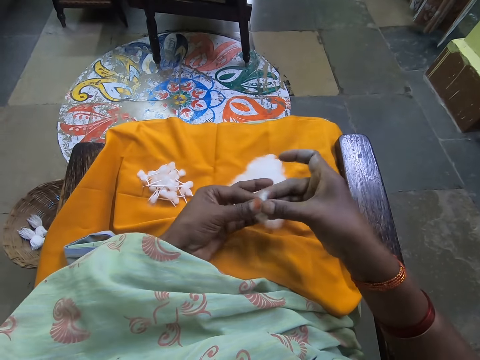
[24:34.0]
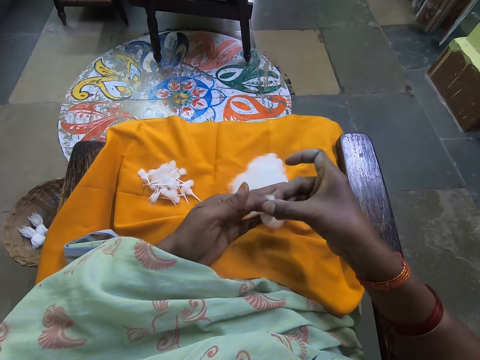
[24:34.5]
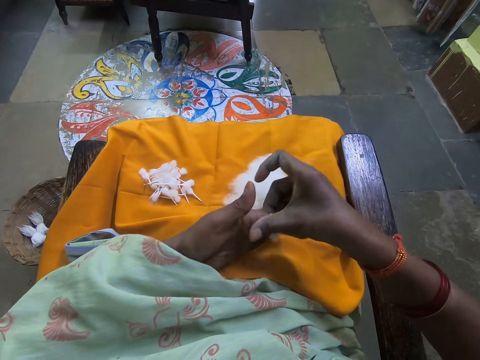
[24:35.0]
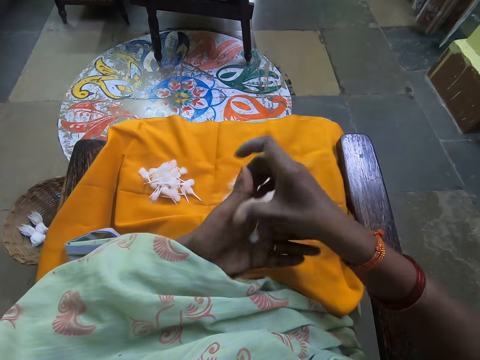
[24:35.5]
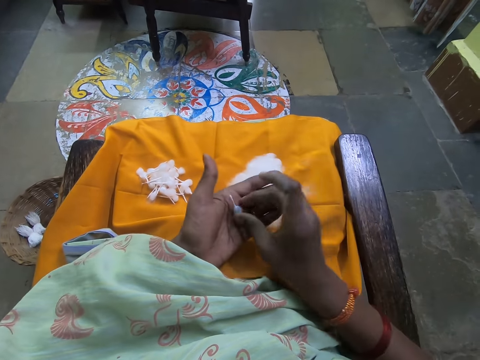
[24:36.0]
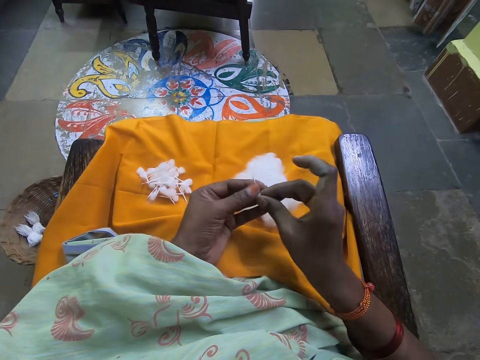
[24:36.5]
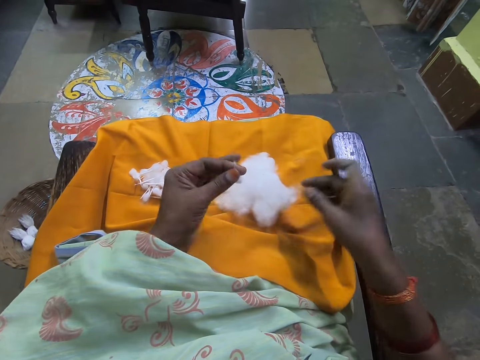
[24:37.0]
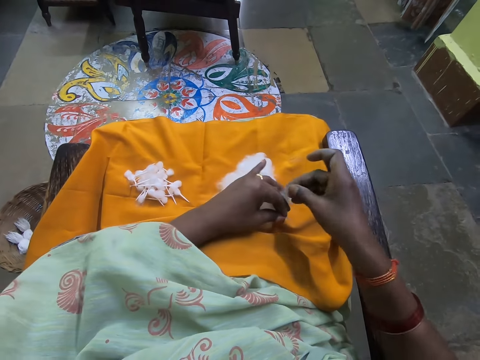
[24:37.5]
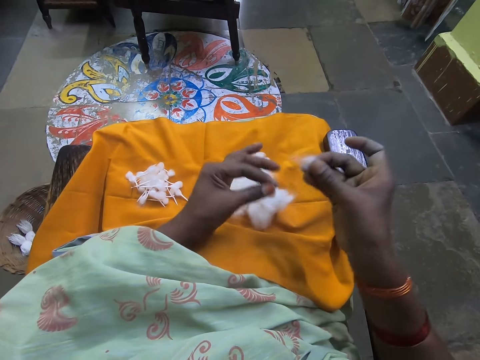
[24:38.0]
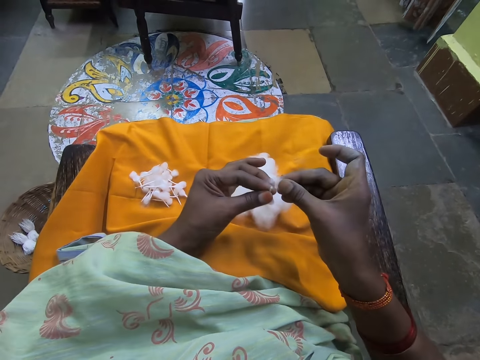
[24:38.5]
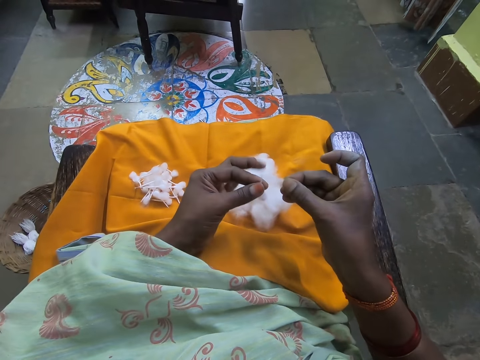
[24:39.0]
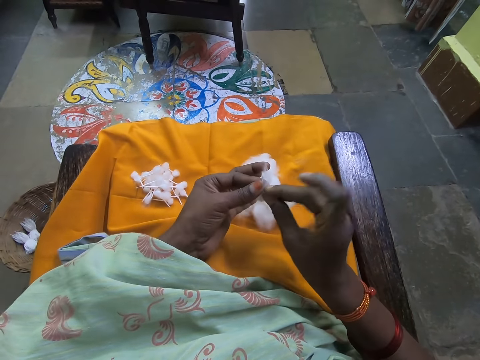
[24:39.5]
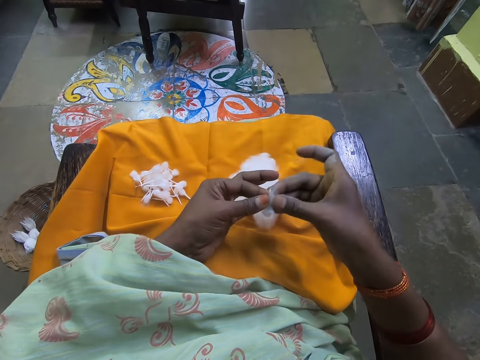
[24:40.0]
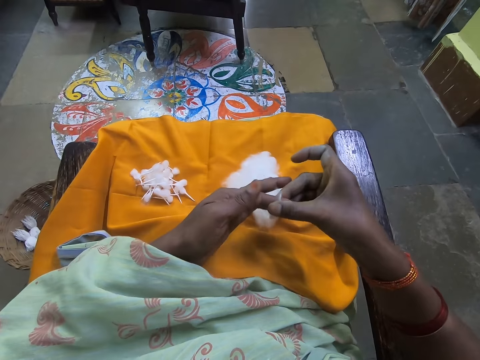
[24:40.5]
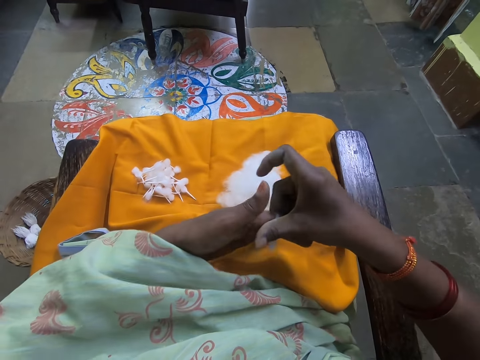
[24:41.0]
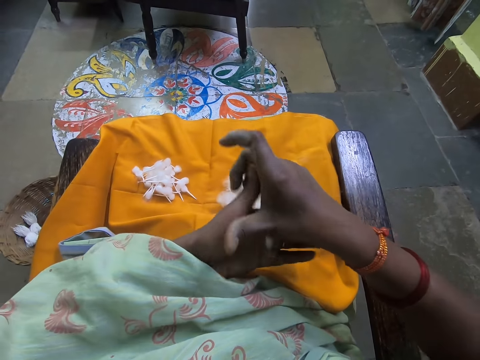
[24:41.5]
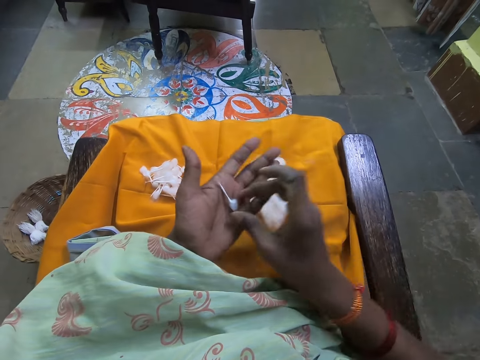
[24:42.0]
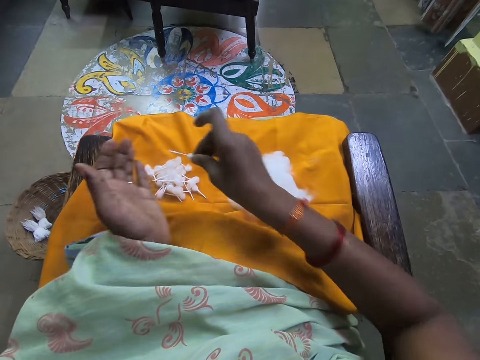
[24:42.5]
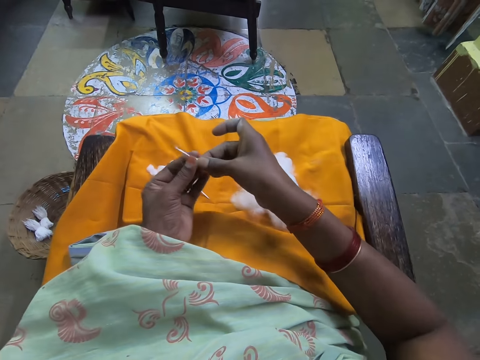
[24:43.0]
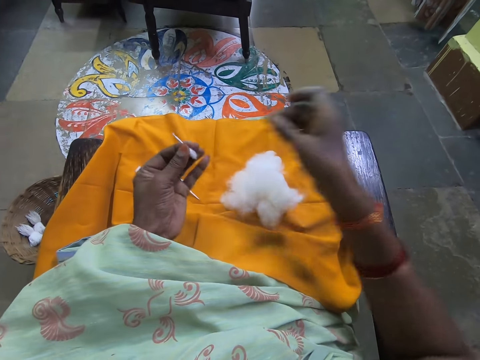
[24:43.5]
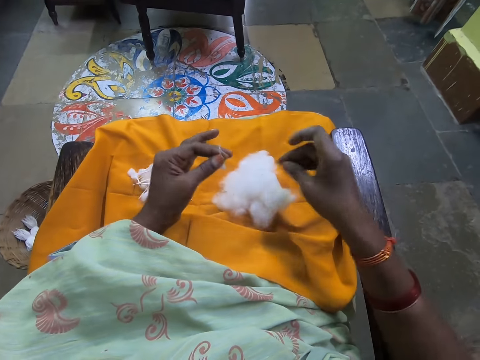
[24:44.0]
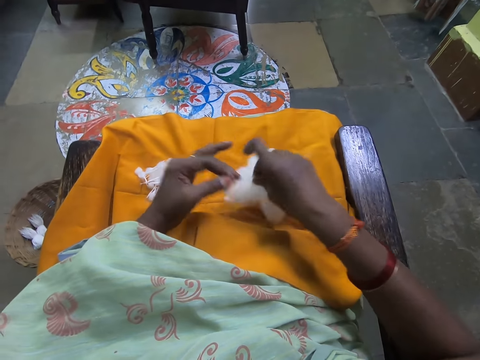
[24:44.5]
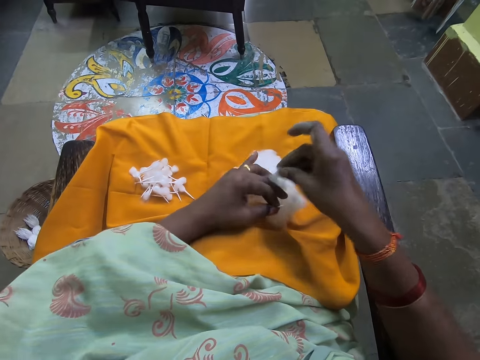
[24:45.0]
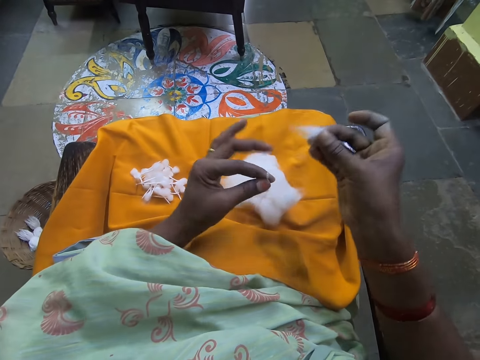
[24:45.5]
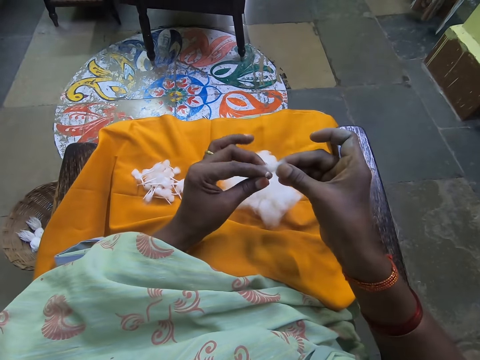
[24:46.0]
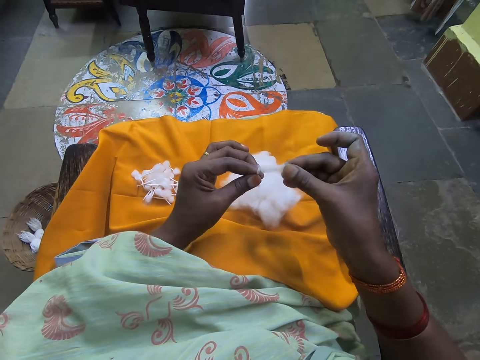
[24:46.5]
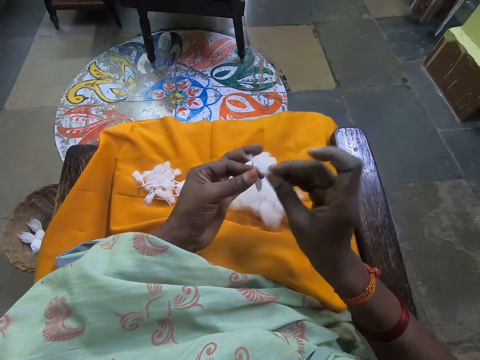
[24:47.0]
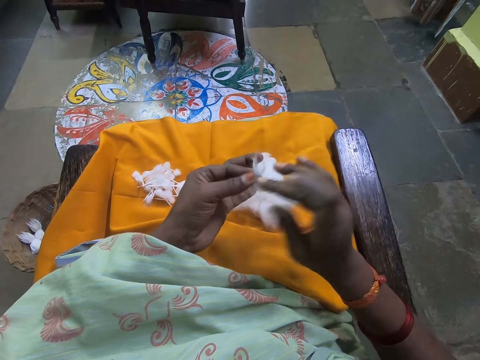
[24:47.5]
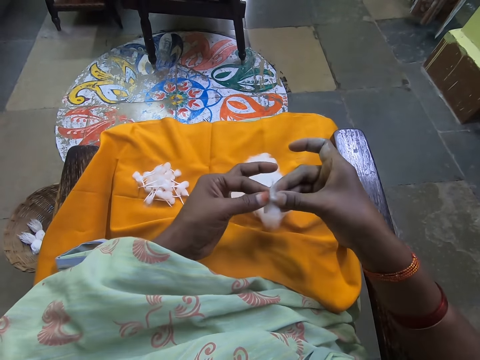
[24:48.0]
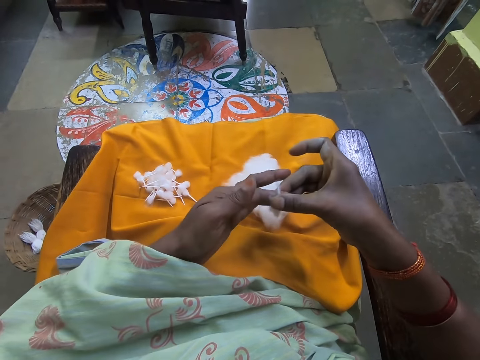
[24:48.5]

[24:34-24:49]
The camera wearer rolls the cotton with both hands. She holds the cotton with her hands. She picks cotton from the ball of cotton on her legs with her right hand. She pinches cotton from the cotton. She pulls the cotton with her hands. She adjusts the cotton with her hands. She rolls the cotton with her hands. She places the cotton on her legs with her right hand. She places the cotton on her other hand. She holds the cotton with her left hand. She picks cotton from the ball of cotton on her legs with her right hand. She pinches cotton from the cotton. She pulls the cotton with her hands. She rolls the cotton with her hands. She attaches the cotton wool together.

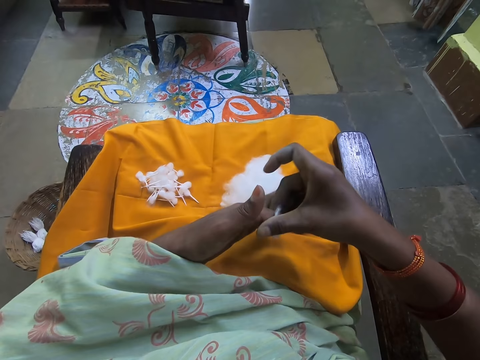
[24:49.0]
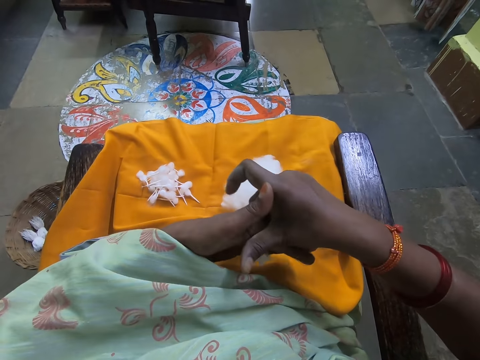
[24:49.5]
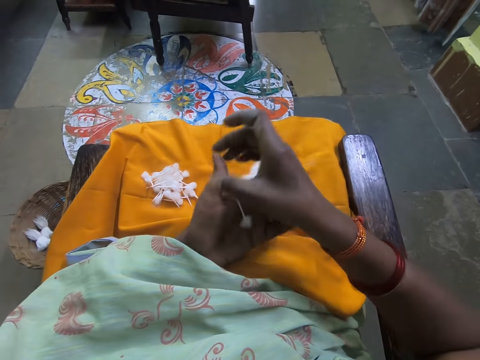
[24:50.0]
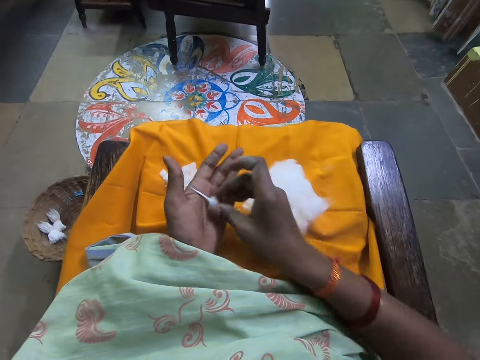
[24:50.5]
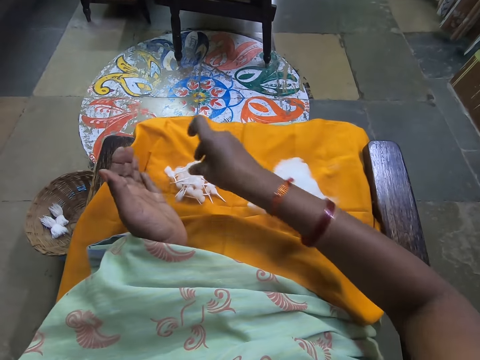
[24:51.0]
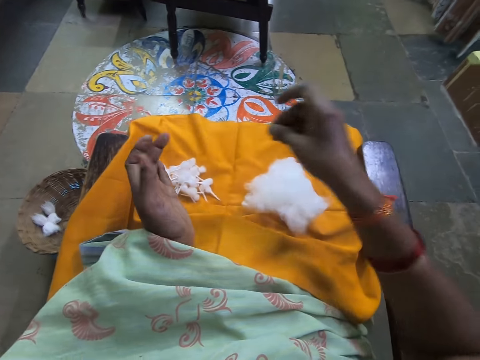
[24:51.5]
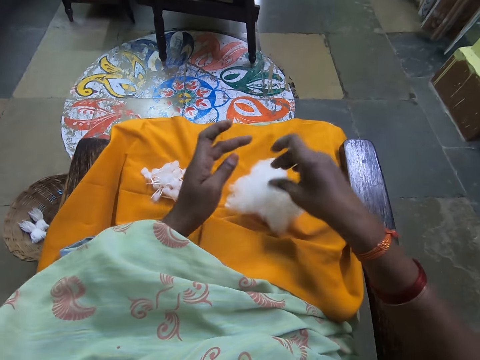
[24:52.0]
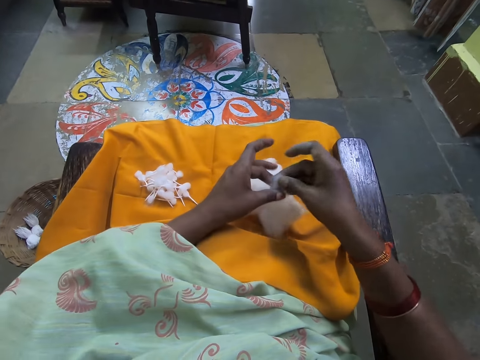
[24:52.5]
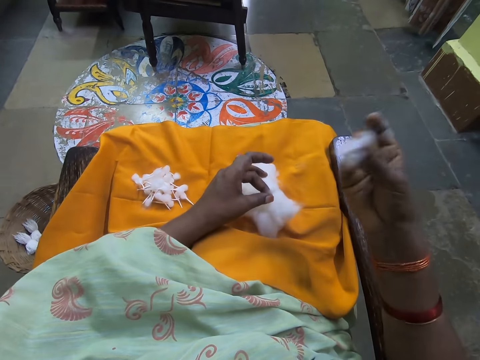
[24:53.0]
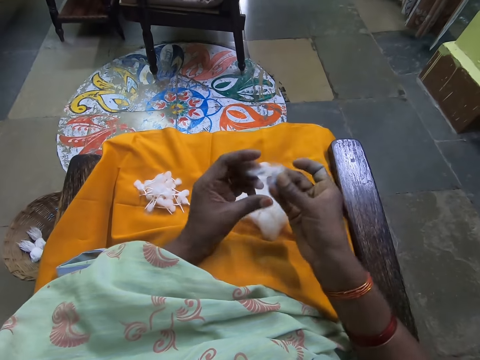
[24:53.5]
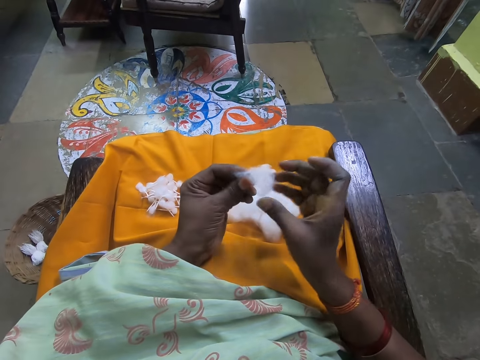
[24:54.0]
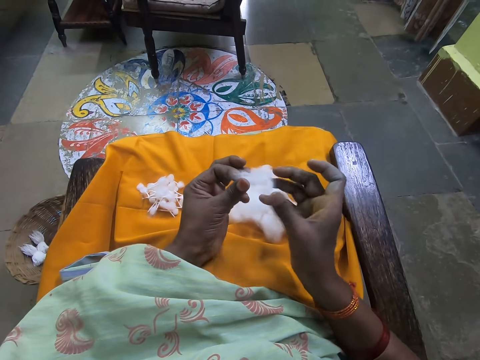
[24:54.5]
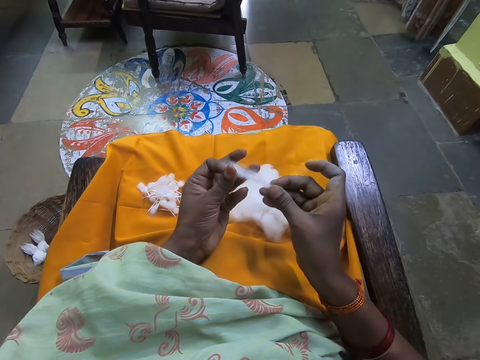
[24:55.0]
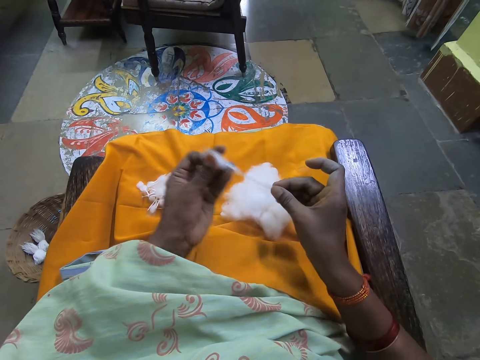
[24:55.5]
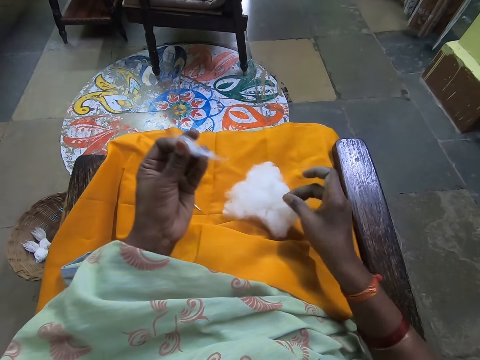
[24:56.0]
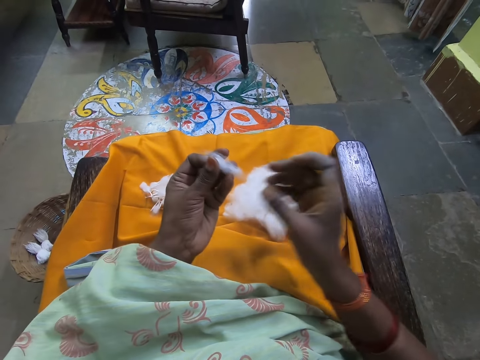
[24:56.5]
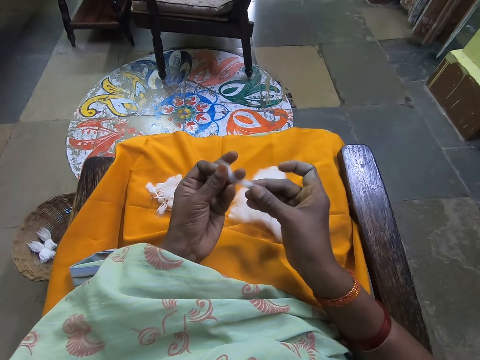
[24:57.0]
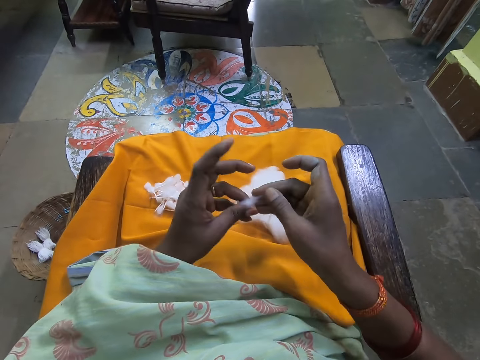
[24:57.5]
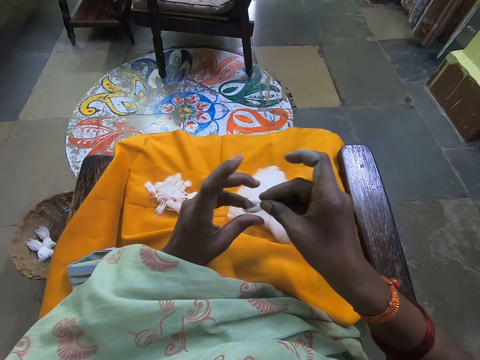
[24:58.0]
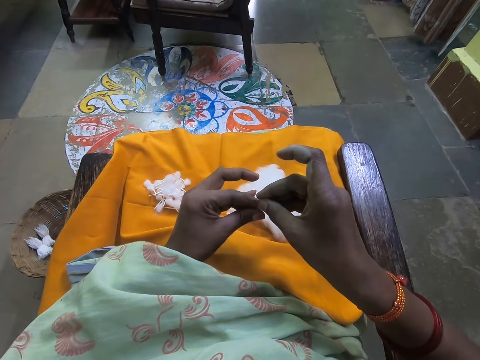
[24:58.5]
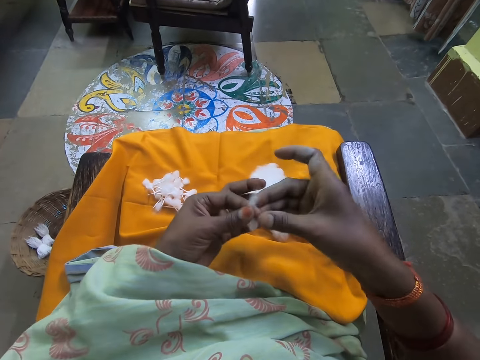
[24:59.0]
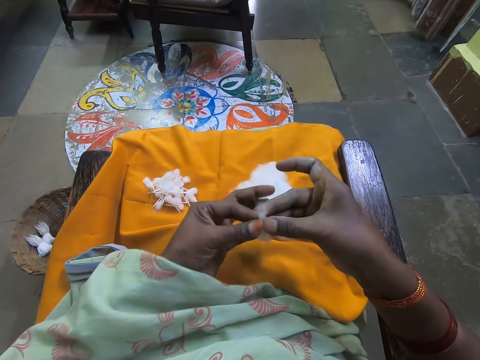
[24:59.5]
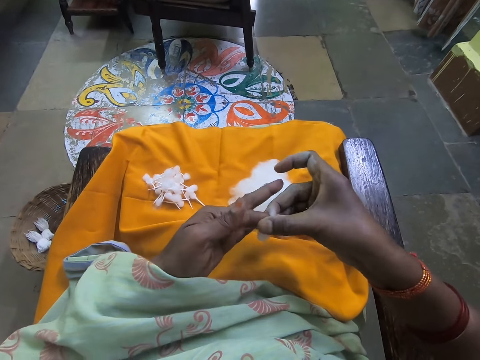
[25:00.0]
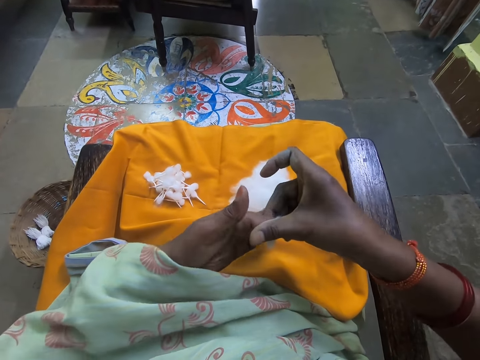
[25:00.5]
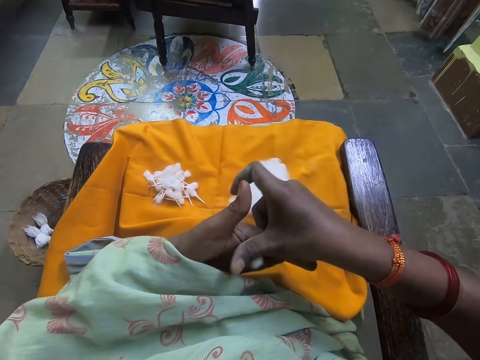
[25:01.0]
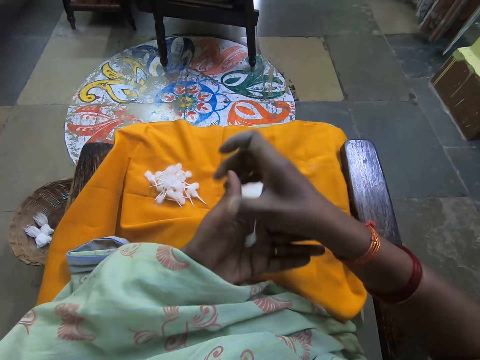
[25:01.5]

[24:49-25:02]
The camera wearer rolls the cotton wool on her palms. She places the cotton on her legs with her right hand. She picks cotton from the ball of cotton on her legs with her right hand. She pulls the cotton wool. She cuts cotton with her right hand from the piece of cotton in her left hand. She places the cotton on the ball of cotton on her legs with her right hand. She rolls the cotton with her hands. She rolls the cotton wool on her palms.
